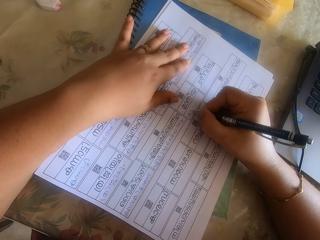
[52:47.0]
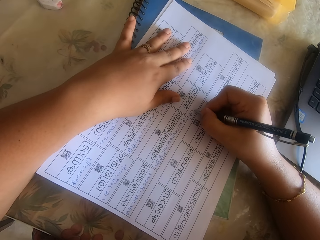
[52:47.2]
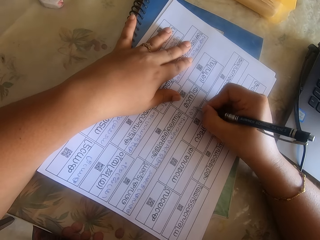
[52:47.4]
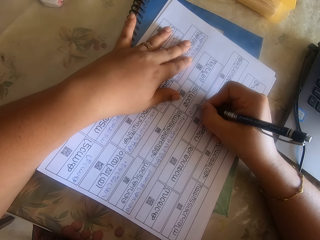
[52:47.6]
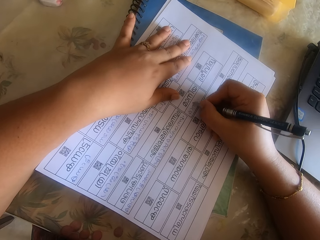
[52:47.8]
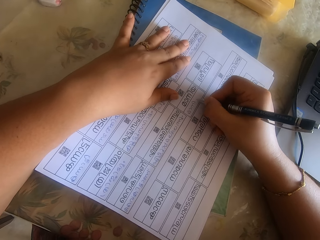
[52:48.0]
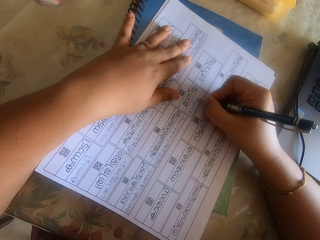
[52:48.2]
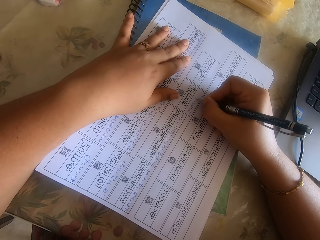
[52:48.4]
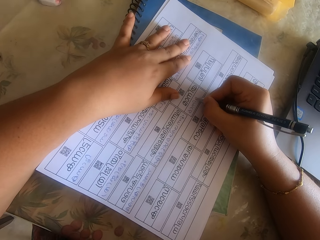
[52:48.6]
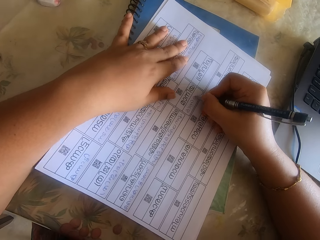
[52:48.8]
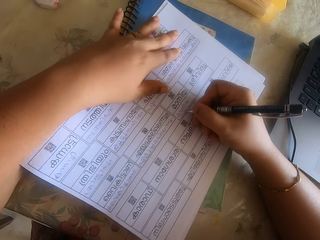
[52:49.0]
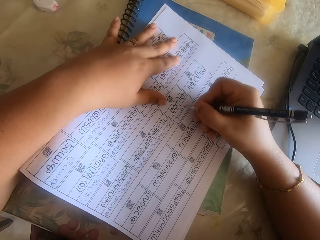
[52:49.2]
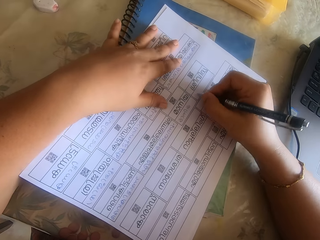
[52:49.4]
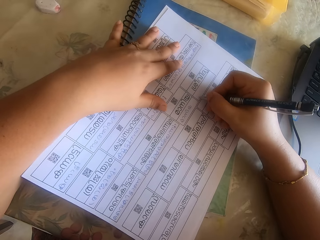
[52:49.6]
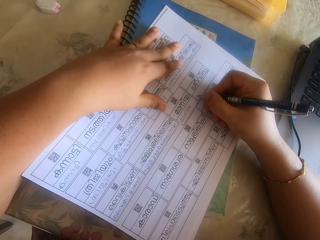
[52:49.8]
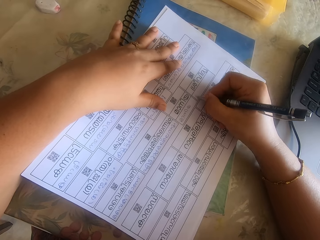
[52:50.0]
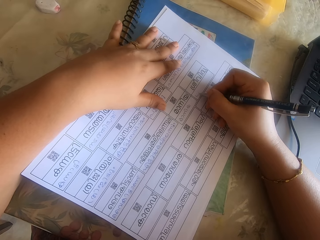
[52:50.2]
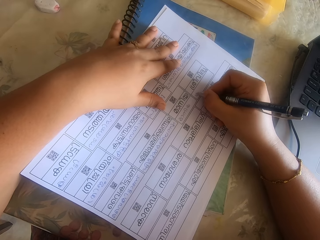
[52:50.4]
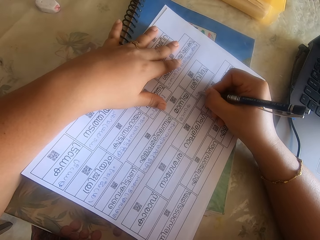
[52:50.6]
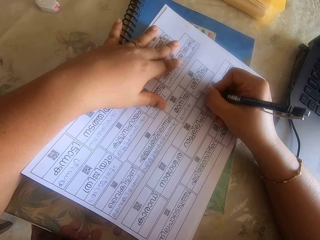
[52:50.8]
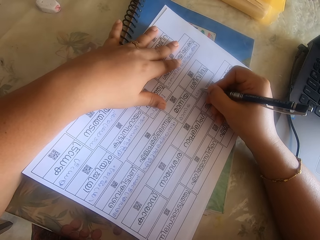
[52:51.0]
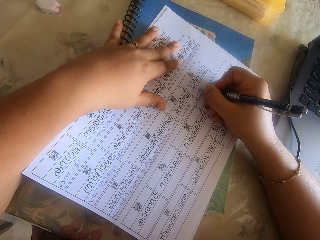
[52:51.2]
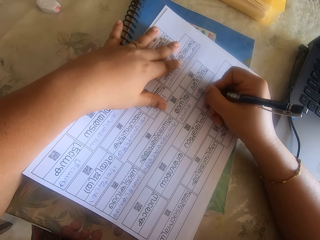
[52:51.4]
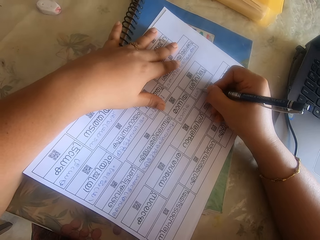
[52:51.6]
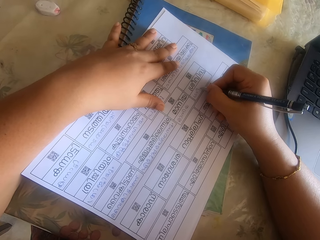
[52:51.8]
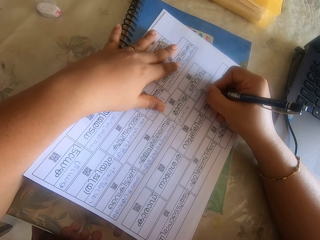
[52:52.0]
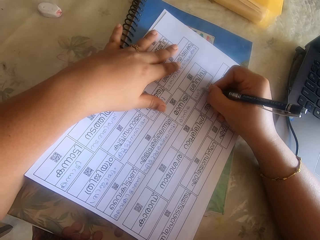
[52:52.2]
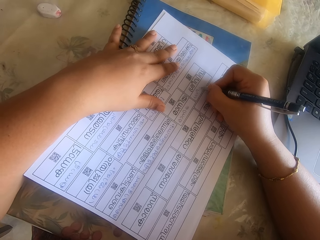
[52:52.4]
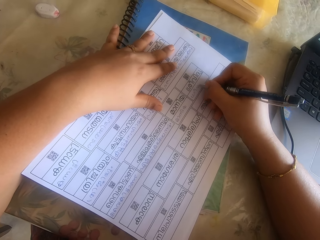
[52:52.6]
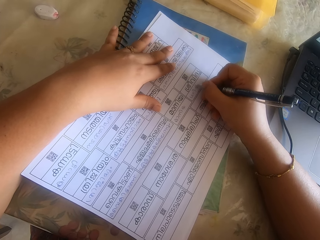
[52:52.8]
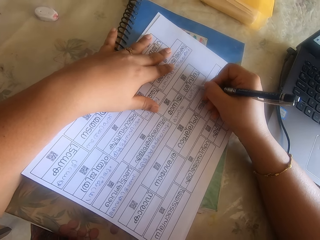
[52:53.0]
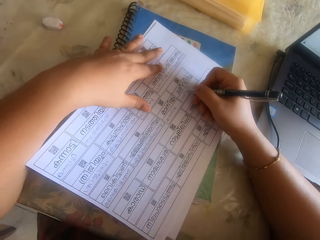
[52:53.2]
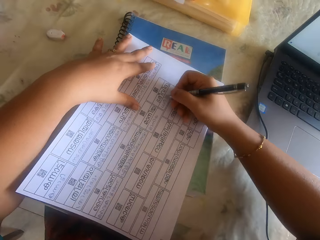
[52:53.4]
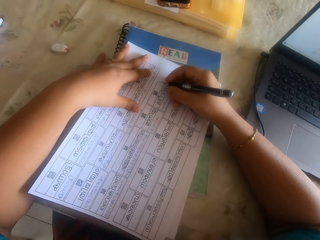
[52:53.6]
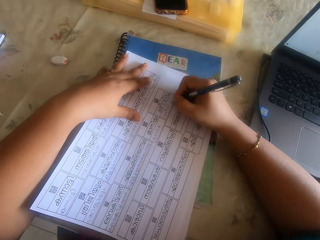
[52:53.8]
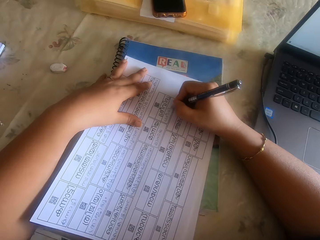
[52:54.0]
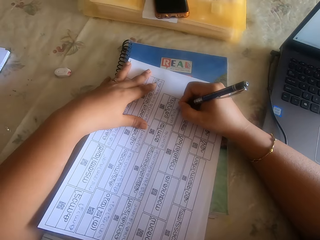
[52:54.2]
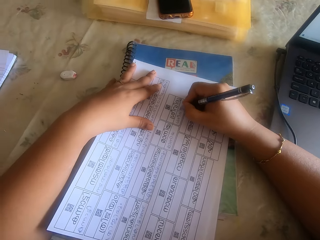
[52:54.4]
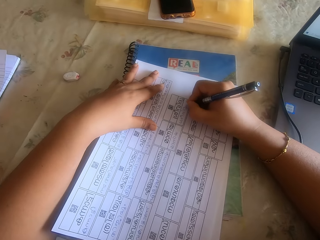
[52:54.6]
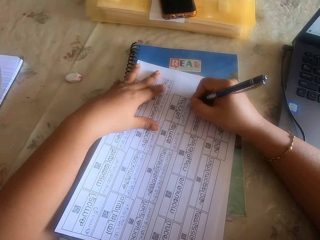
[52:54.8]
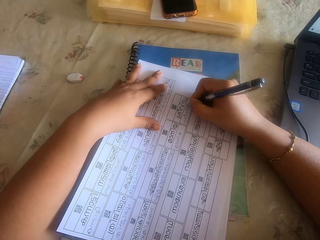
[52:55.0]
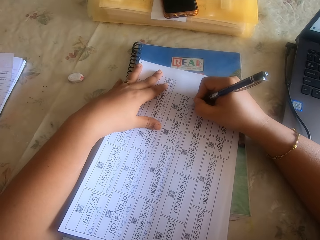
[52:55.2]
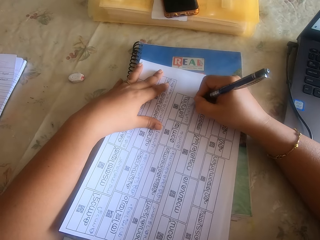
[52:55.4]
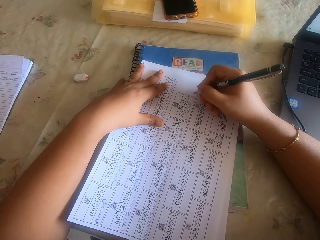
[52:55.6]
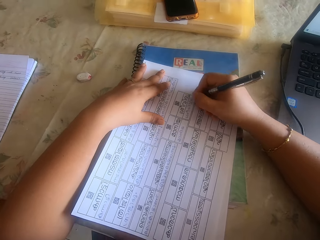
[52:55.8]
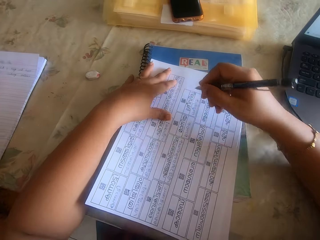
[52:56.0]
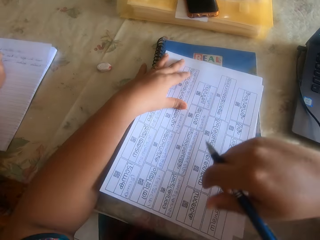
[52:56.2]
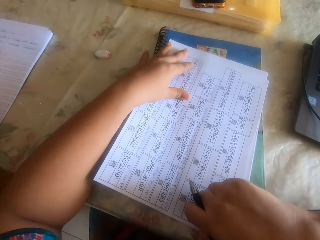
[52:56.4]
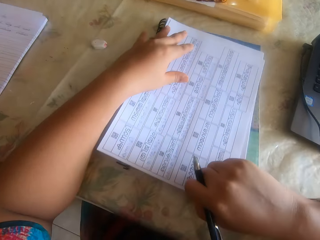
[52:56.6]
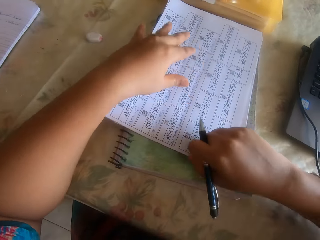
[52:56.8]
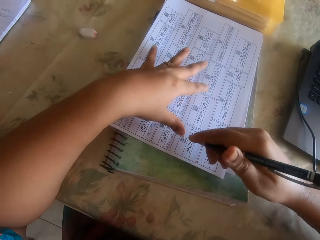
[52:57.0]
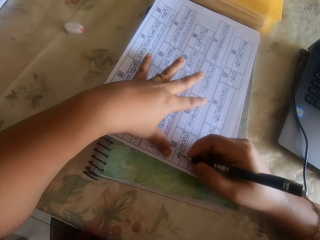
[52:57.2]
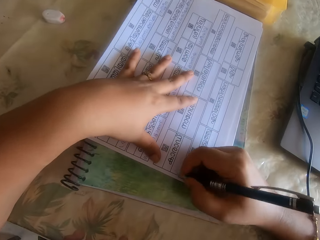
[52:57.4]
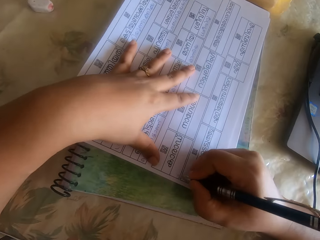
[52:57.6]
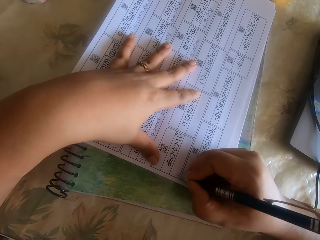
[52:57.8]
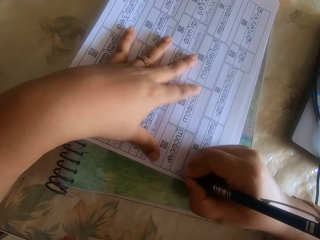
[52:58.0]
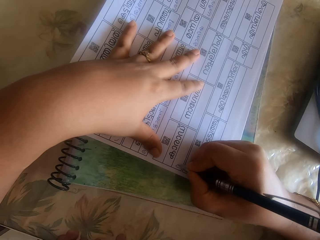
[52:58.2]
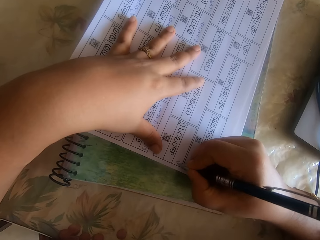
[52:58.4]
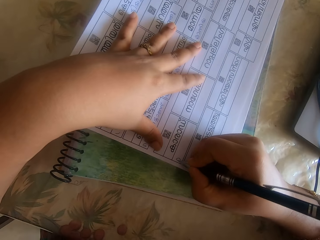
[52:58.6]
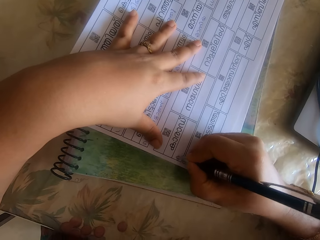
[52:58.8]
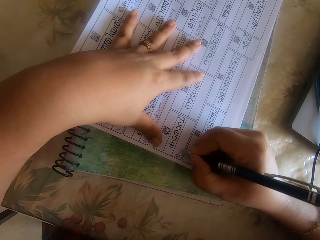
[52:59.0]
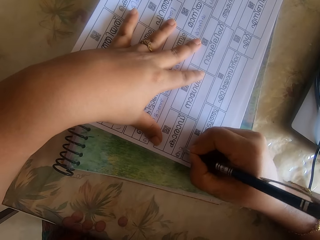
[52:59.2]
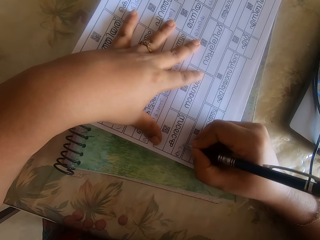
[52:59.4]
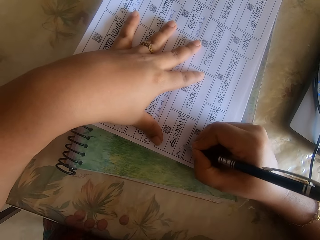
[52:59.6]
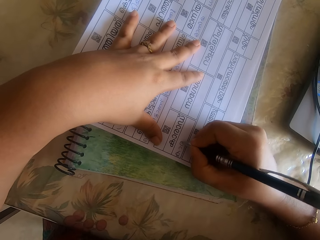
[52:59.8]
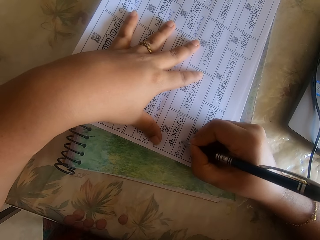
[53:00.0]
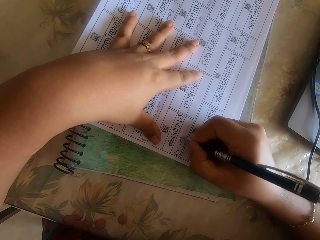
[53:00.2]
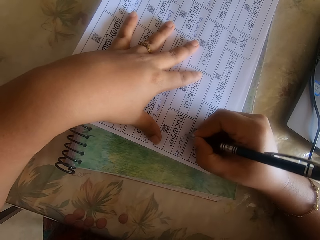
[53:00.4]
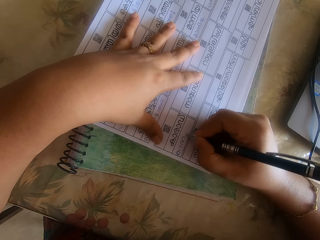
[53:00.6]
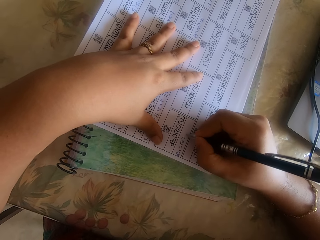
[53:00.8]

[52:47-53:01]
The camera wearer moves the paper on the book on the table with her right hand. She writes on the paper on the book on the table with the pen in her right hand. She moves the paper on the book on the table with her right hand. She writes on the paper on the book on the table with the pen in her right hand. She moves the paper on the book on the table with her right hand. She writes on the paper on the book on the table with the pen in her right hand. She moves the paper on the book on the table with her right hand. She holds the paper on the book on the table with her left hand. She puts the left hand on the book. She moves the paper. She writes on the paper on the book on the table with the pen in her right hand.

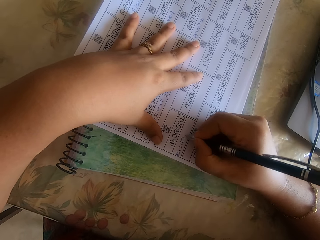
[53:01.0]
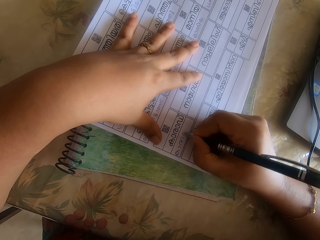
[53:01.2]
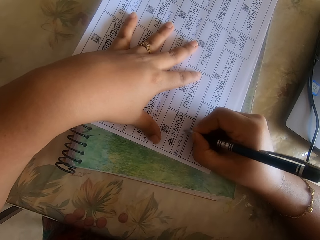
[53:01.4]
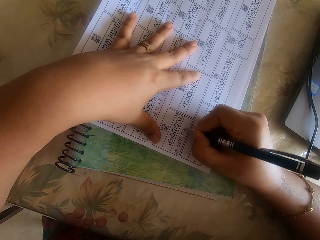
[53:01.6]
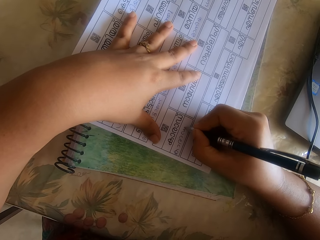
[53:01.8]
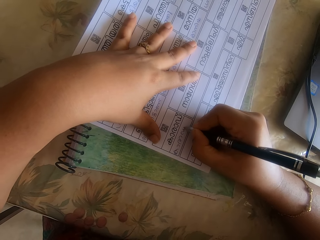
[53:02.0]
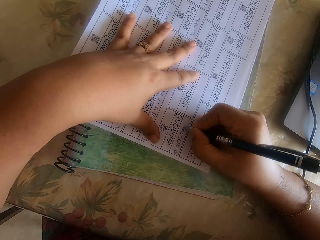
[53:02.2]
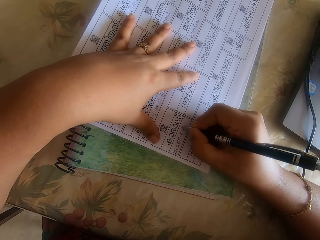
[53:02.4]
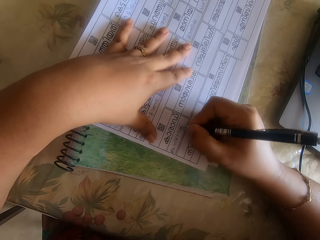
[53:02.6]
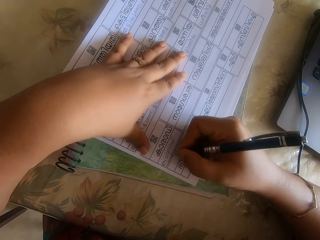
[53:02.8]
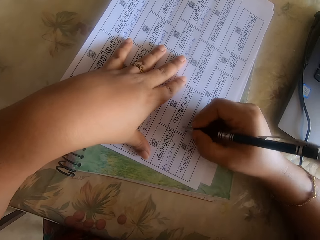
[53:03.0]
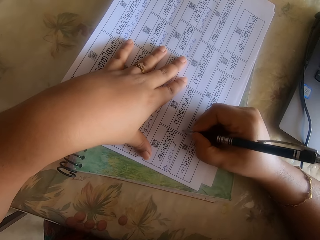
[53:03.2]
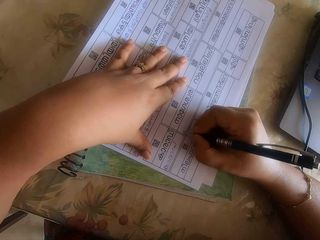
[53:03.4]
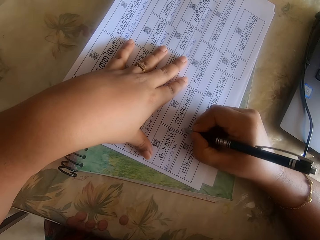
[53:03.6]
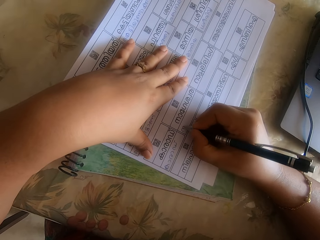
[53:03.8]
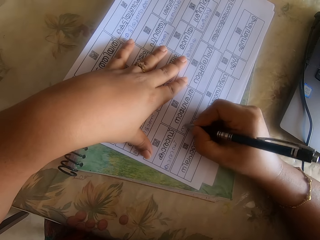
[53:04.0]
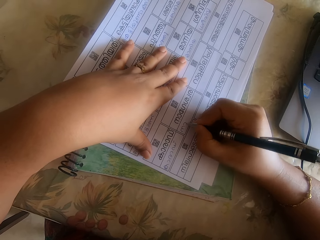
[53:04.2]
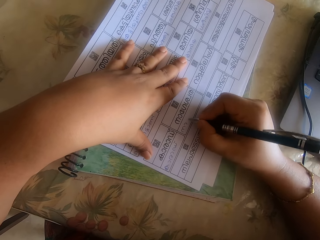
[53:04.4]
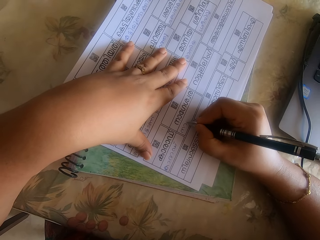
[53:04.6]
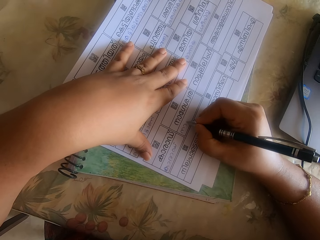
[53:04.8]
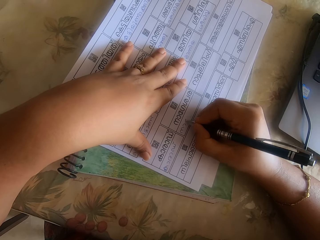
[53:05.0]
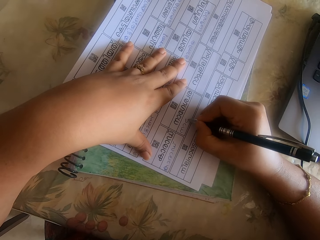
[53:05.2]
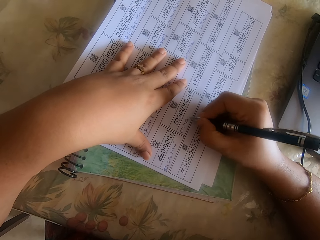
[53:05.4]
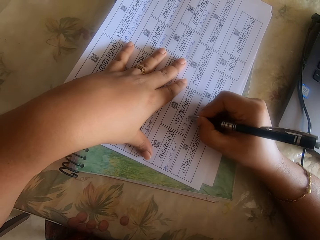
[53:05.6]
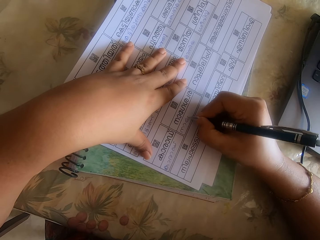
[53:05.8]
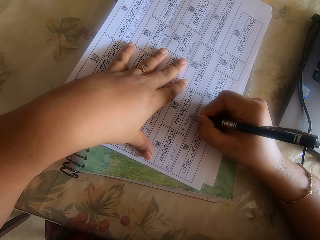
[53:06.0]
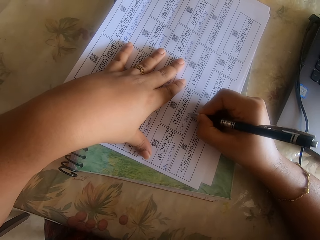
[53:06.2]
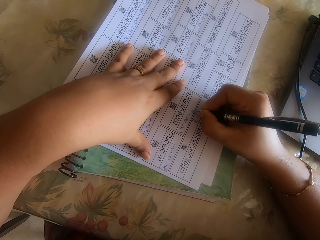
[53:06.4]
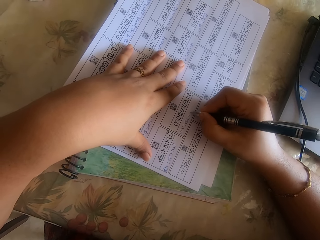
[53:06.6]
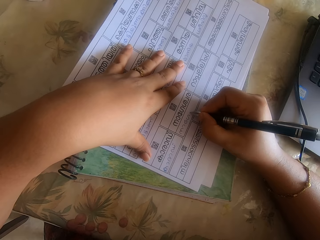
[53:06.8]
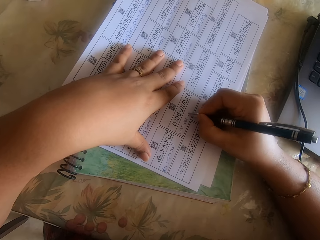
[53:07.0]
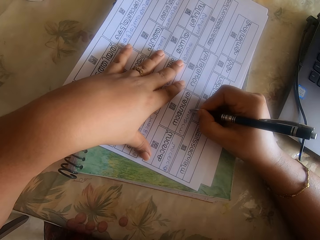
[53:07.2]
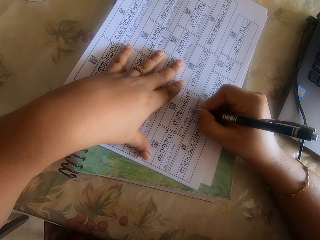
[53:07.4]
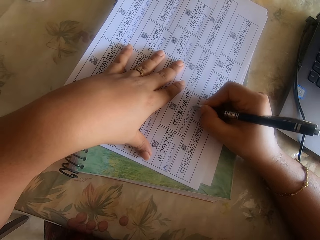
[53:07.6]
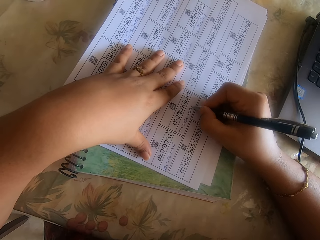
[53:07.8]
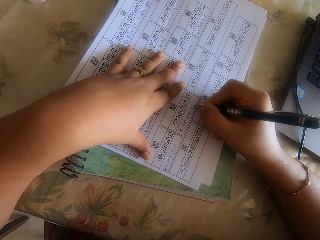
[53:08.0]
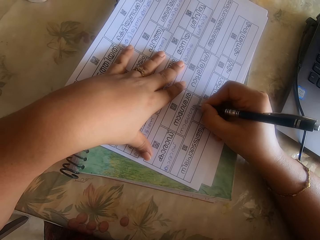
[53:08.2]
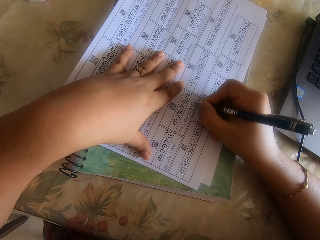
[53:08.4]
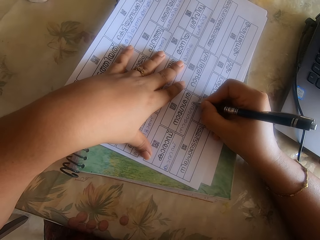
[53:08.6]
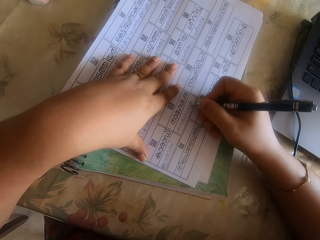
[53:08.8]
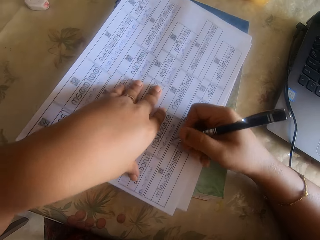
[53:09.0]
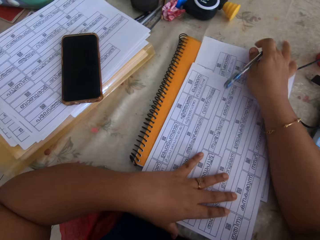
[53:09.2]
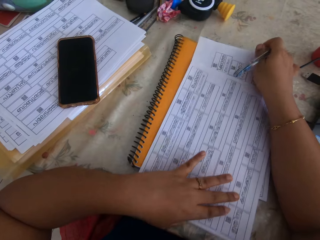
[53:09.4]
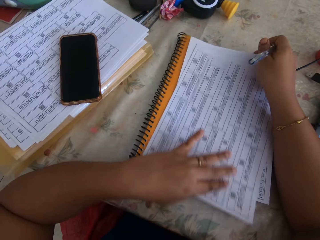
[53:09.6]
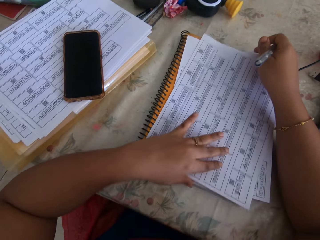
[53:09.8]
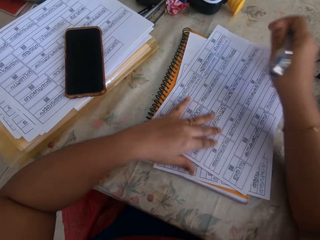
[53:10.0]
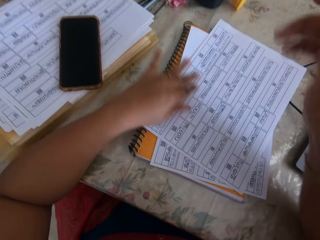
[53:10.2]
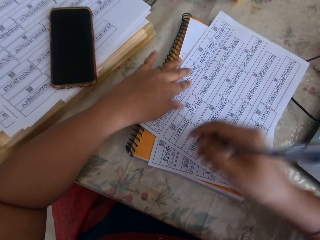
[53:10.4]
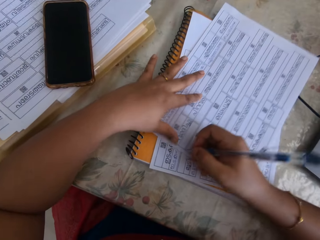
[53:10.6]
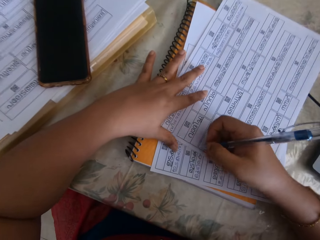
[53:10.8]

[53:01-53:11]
The camera wearer moves the paper on the book on the table with her right hand. She writes on the paper on the book on the table with the pen in her right hand. She moves the paper on the book on the table with both hands. She arranges the pile of papers on the book on the table with both hands. She lifts the hand.
